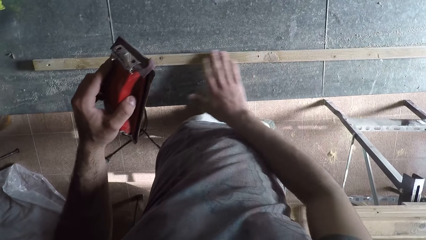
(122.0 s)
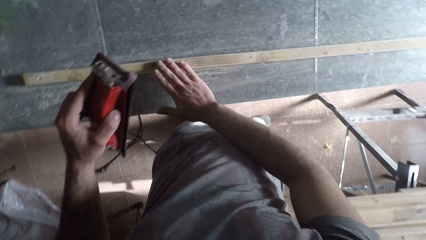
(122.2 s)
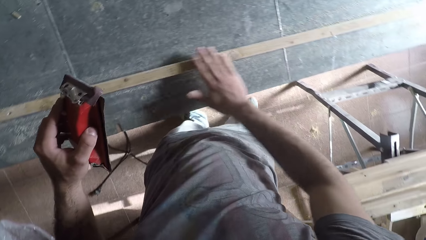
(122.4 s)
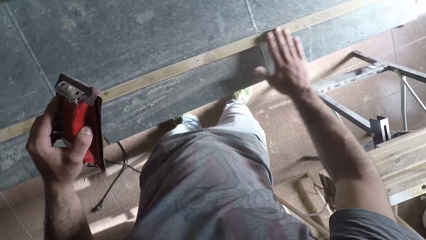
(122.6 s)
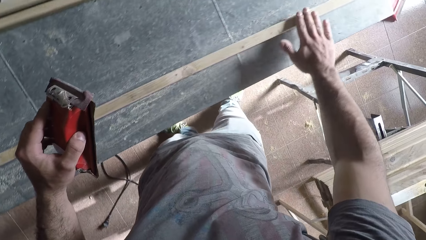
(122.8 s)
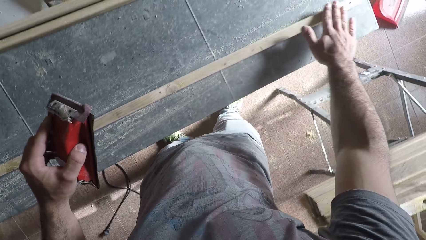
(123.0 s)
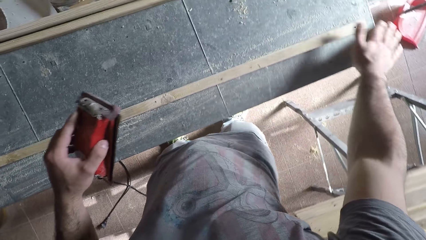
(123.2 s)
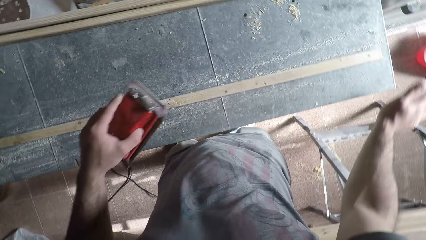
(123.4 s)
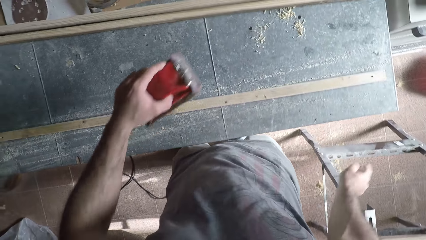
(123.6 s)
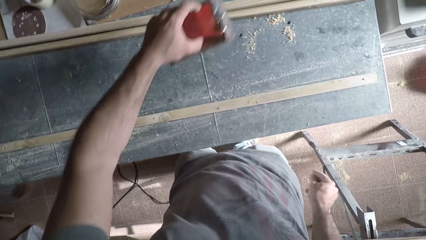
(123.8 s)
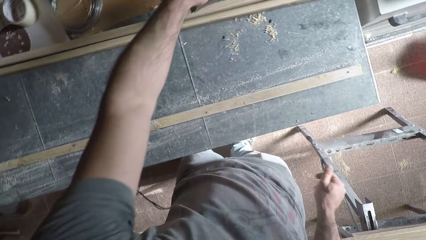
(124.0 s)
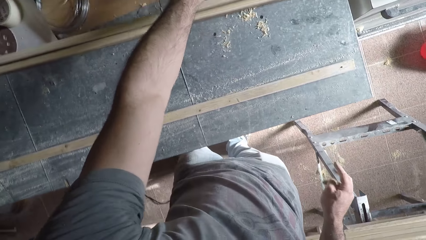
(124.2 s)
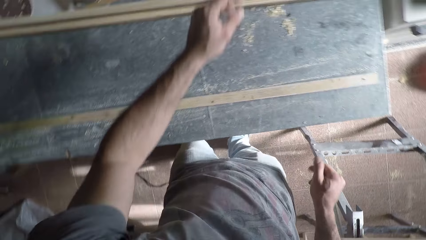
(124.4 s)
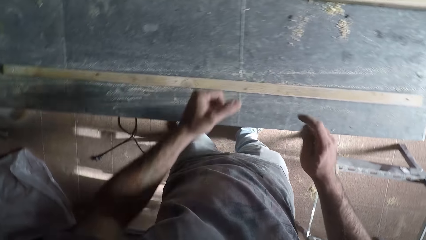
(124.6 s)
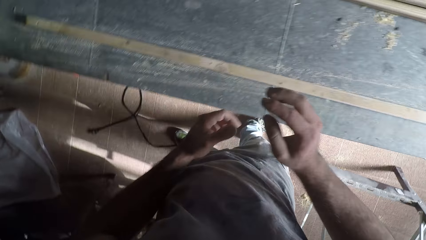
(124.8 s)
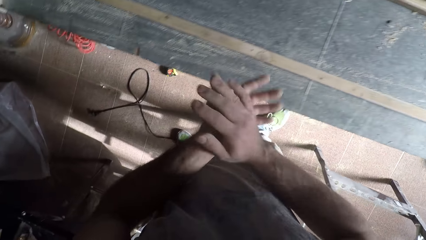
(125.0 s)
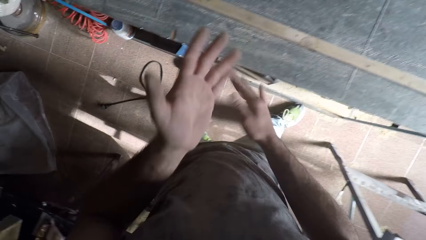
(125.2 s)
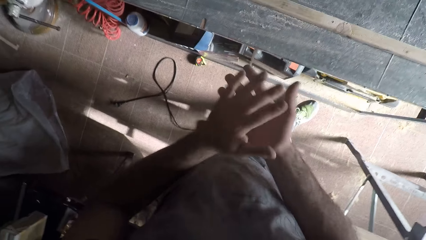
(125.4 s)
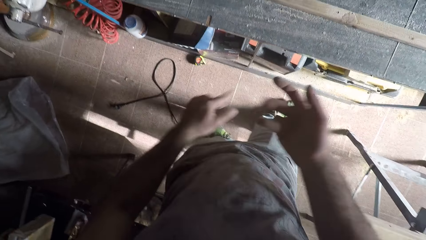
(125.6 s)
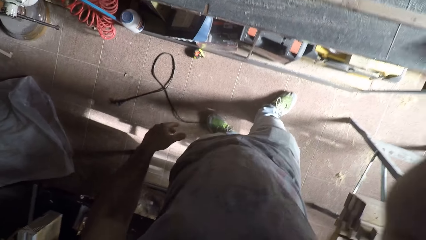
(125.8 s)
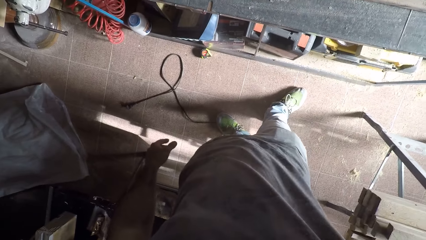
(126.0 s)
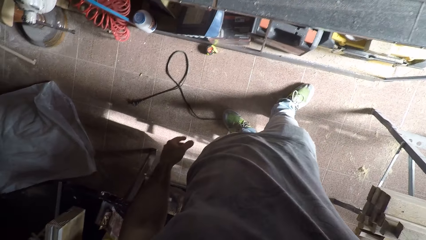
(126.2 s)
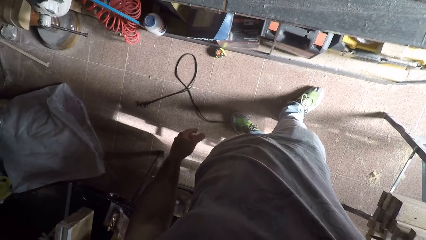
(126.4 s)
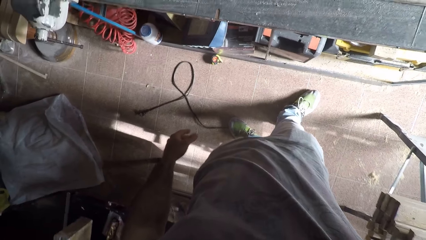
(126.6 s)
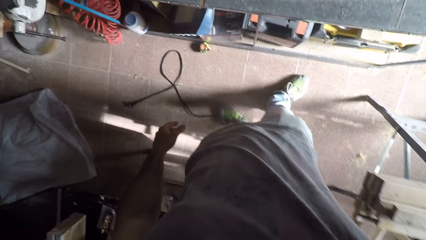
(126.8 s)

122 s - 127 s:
The camera wearer runs his right hand across the surface of the wood on the table. He wipes the top part of the bench with the right hand. He stretches the hand with the sandpaper or hand sander towards the bench. He drops the hand sander on the table with his left hand. He dusts his two hands against each other. He raises his right hand to the head.
